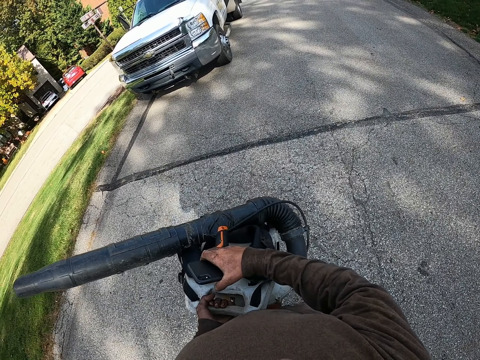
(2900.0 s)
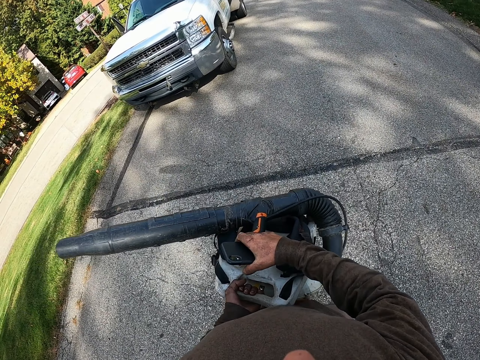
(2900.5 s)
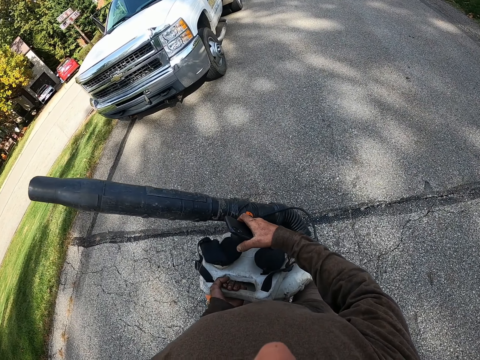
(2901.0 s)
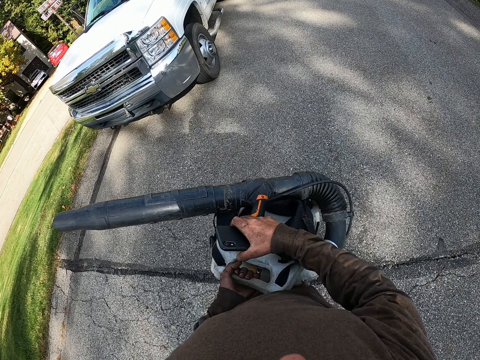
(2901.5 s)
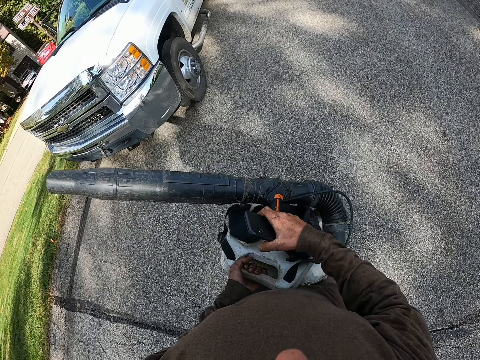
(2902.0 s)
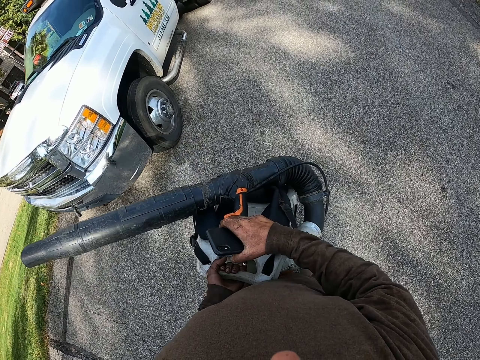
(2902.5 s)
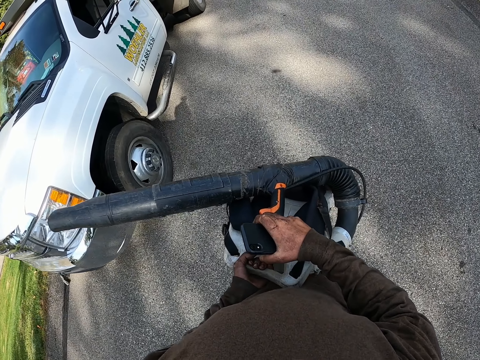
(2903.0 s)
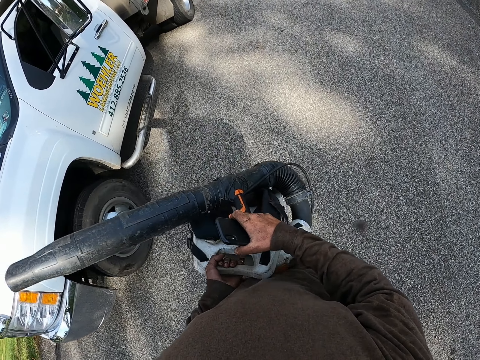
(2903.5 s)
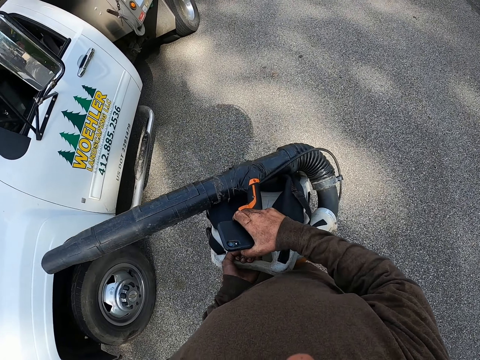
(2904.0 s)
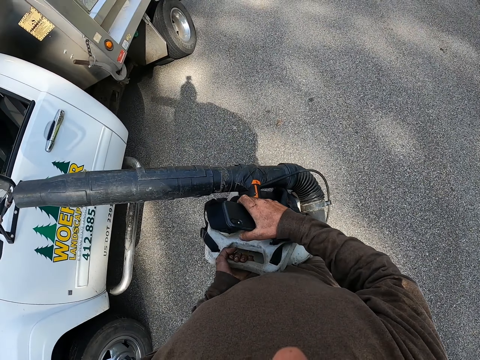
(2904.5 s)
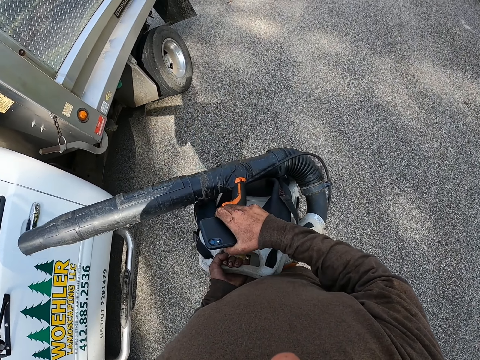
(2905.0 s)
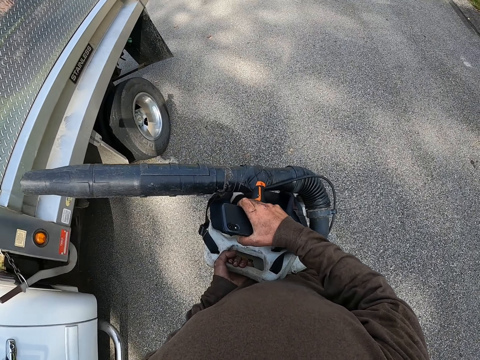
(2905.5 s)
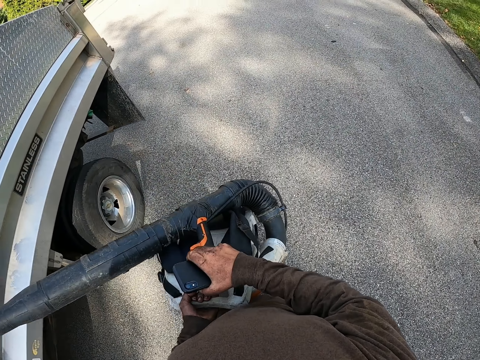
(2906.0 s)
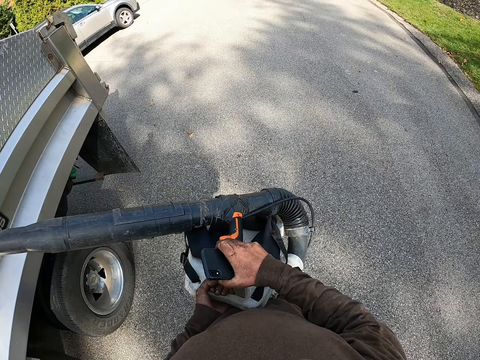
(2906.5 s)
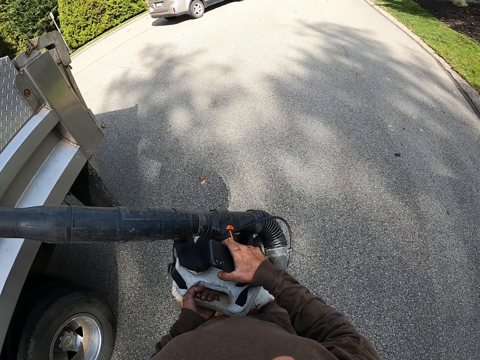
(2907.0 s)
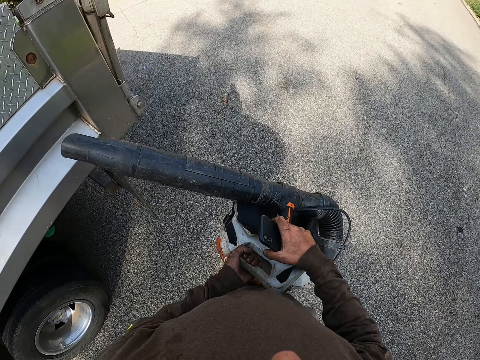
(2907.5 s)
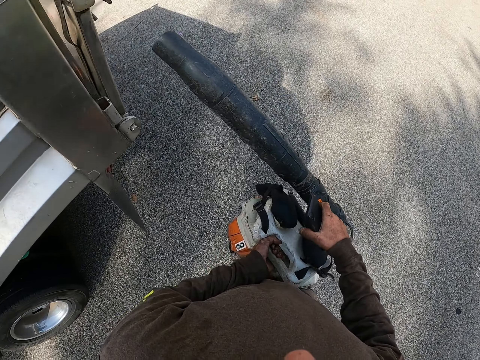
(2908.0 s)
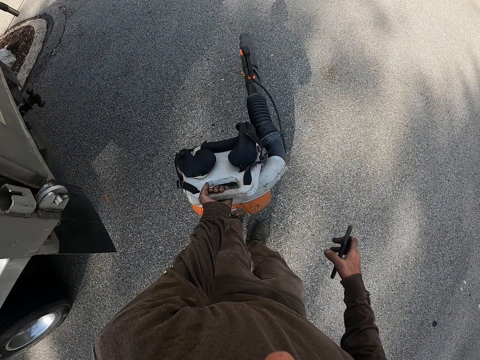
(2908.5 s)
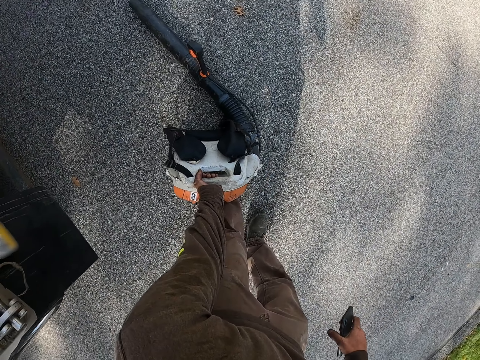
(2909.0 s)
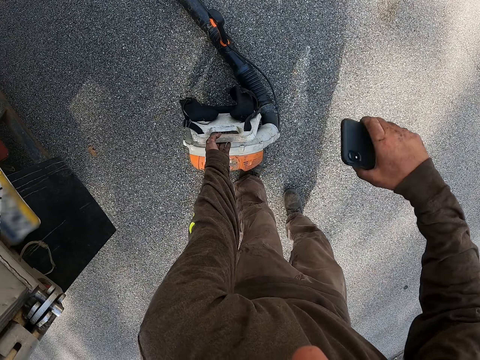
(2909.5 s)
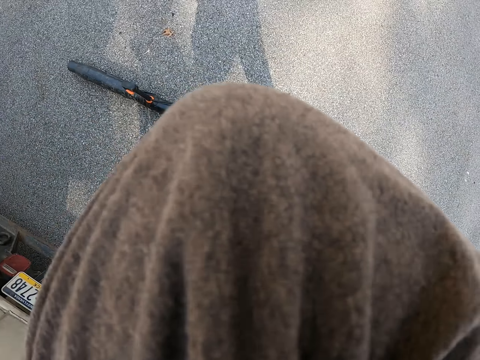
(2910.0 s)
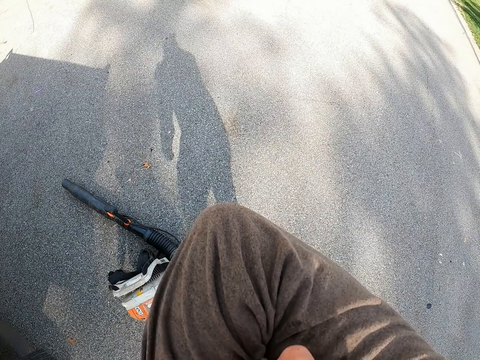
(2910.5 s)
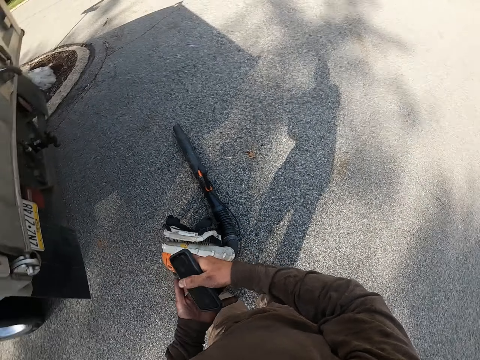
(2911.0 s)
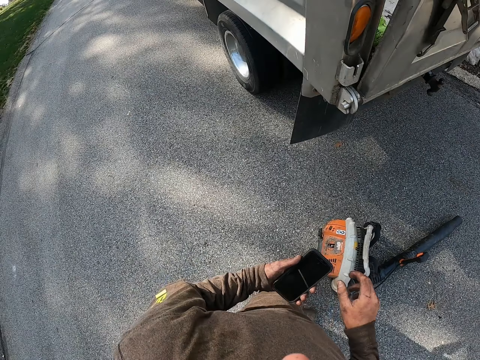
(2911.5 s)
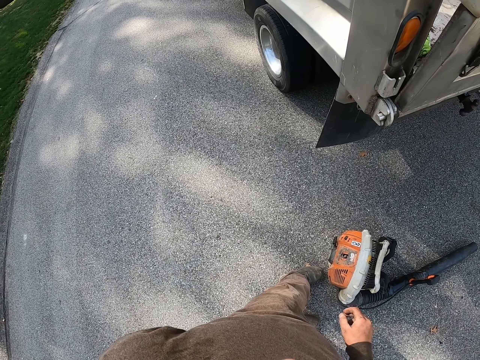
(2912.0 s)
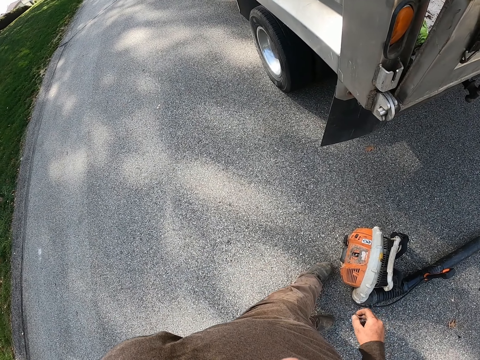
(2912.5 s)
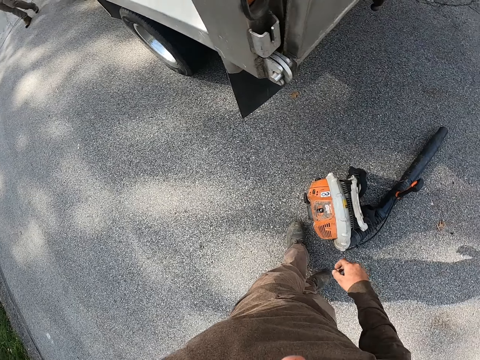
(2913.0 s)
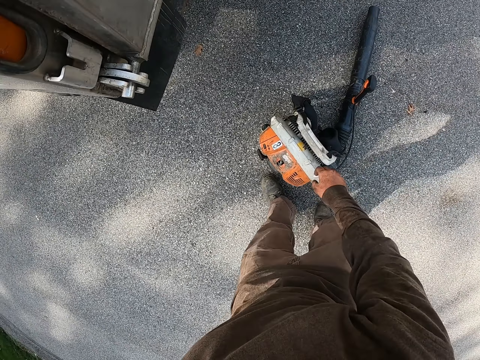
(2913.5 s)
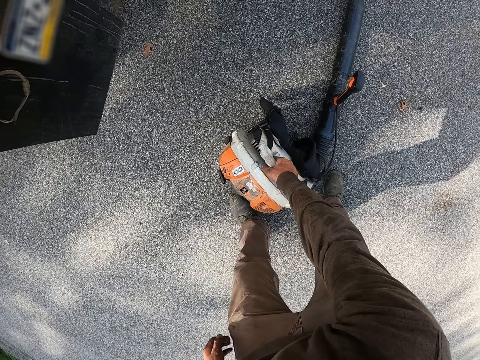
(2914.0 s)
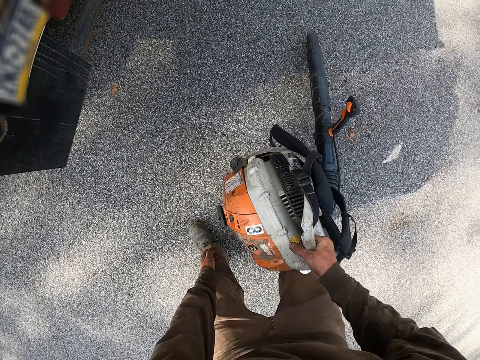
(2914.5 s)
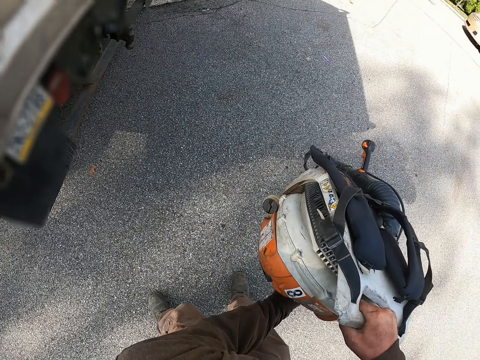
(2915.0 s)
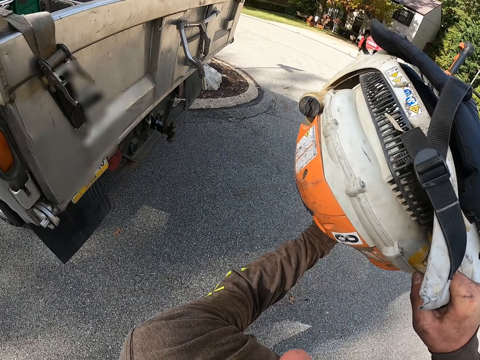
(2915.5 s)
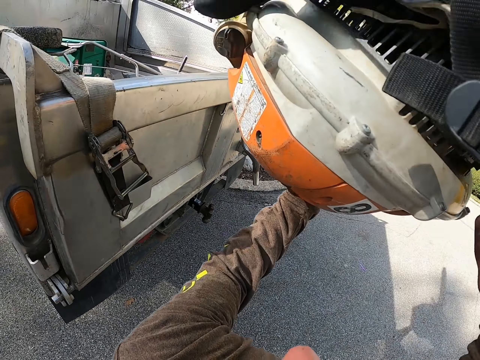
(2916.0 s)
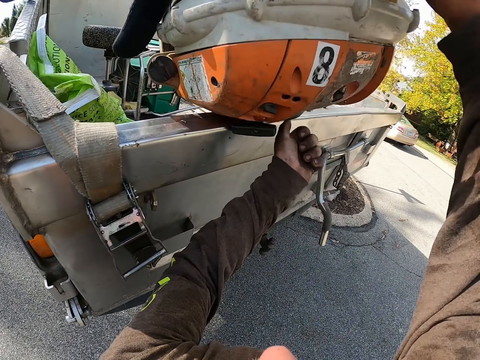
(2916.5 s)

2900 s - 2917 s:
The camera wearer carries a vacuum backpack or leaf blower with both hands. He walks ahead. He walks ahead again. He places the vacuum backpack on the ground. He lifts his right arm and touches something. He holds the phone with his left hand and puts the phone in a pocket. He looks around. He picks up the leaf blower from the ground. He carries the vacuum backpack with both hands.

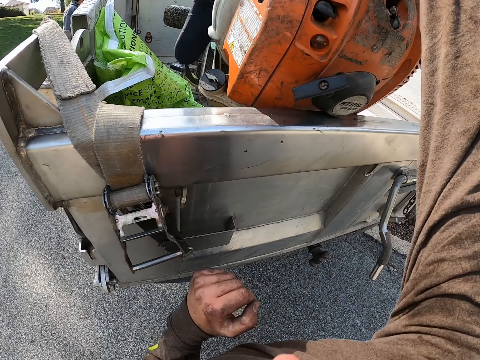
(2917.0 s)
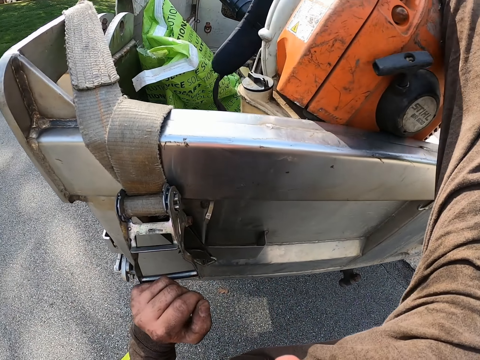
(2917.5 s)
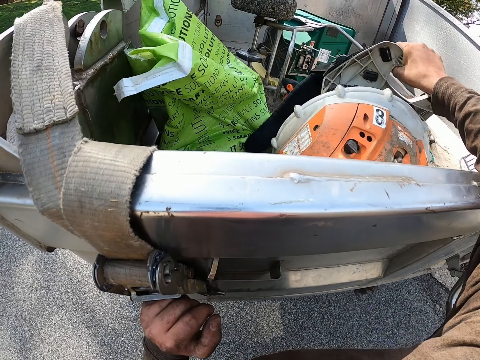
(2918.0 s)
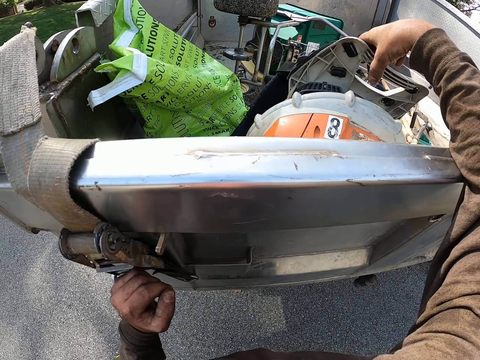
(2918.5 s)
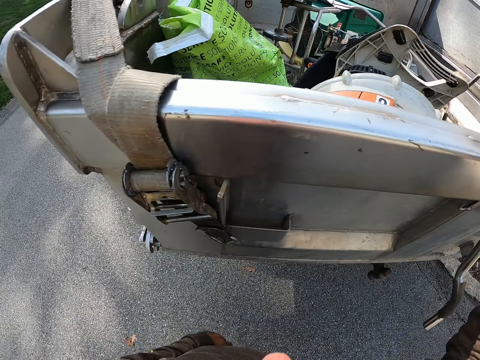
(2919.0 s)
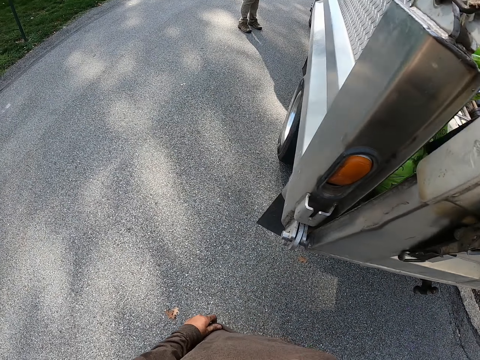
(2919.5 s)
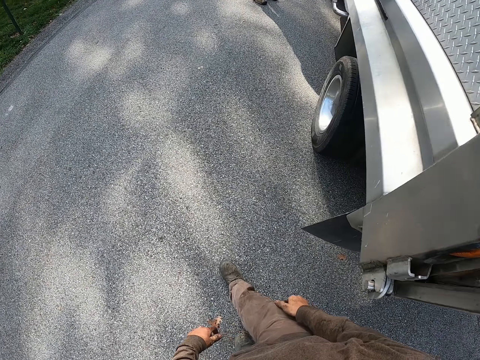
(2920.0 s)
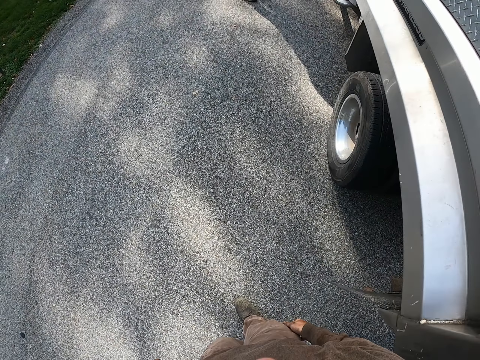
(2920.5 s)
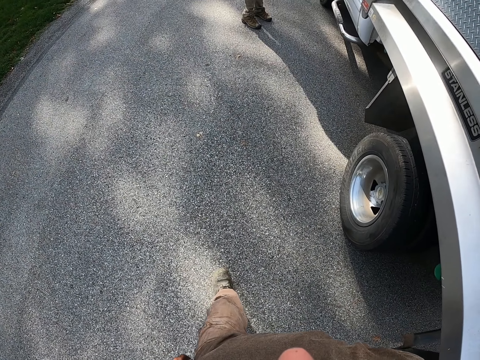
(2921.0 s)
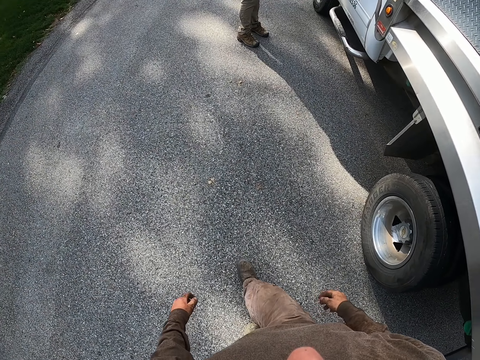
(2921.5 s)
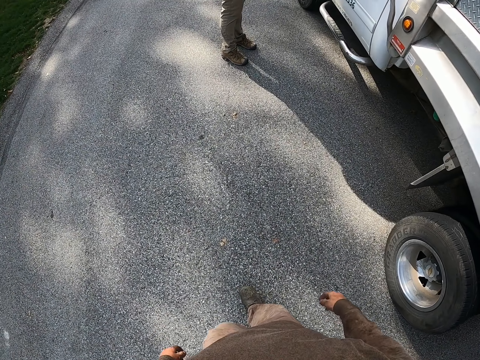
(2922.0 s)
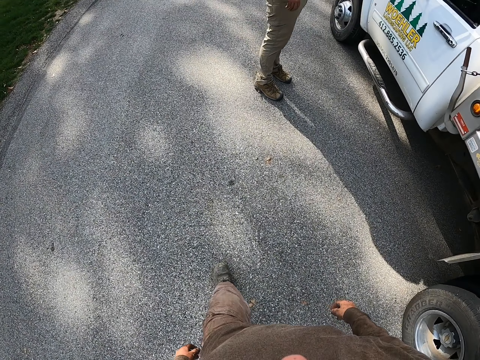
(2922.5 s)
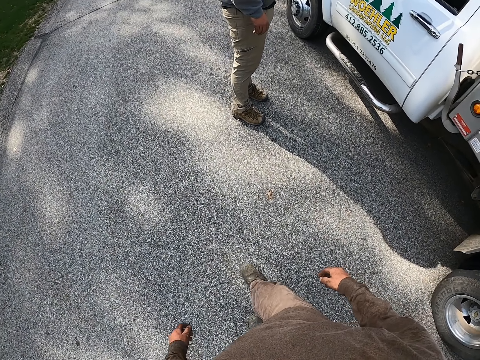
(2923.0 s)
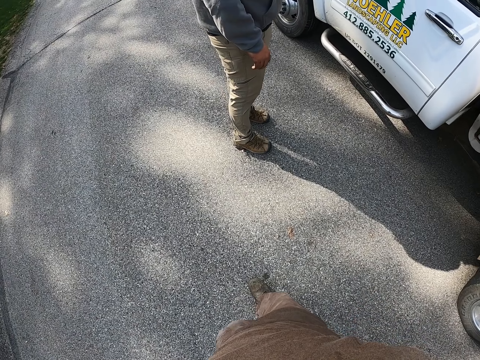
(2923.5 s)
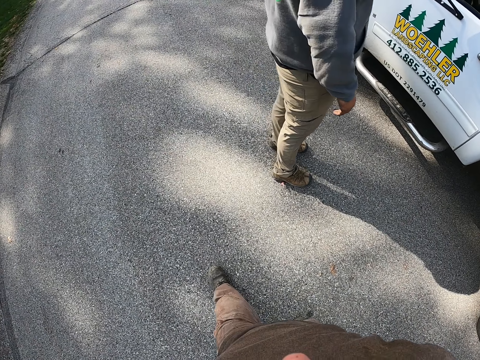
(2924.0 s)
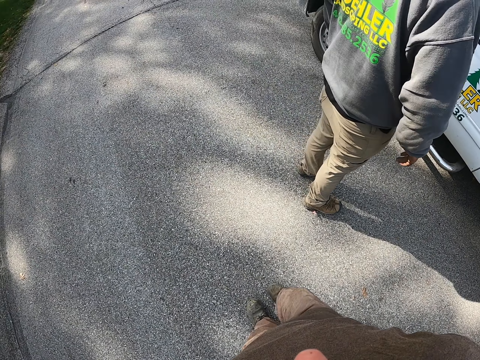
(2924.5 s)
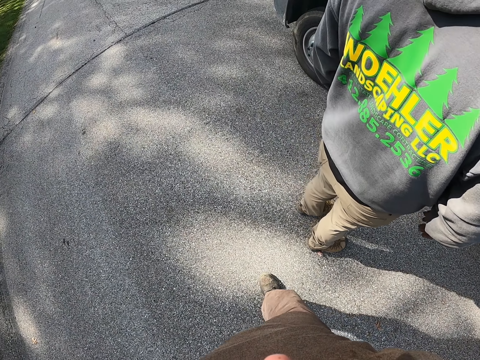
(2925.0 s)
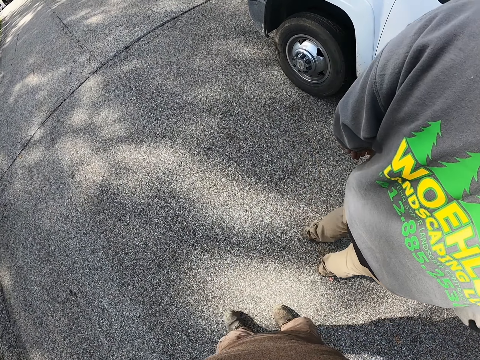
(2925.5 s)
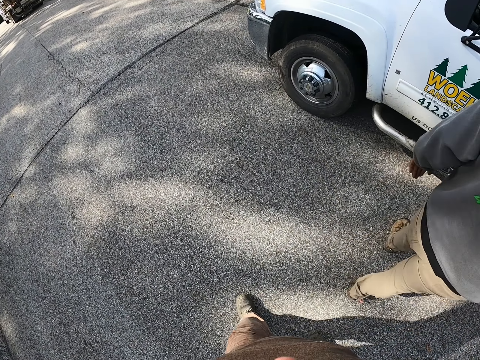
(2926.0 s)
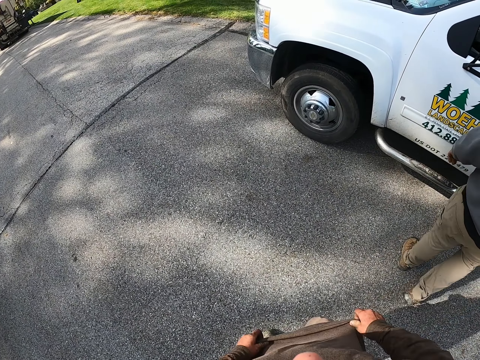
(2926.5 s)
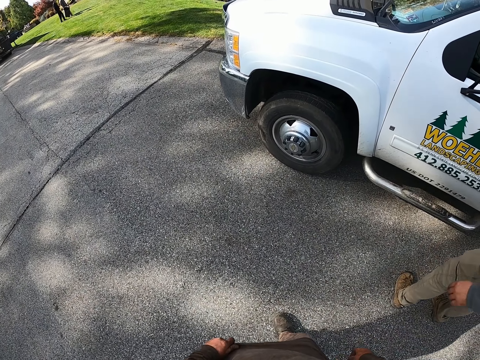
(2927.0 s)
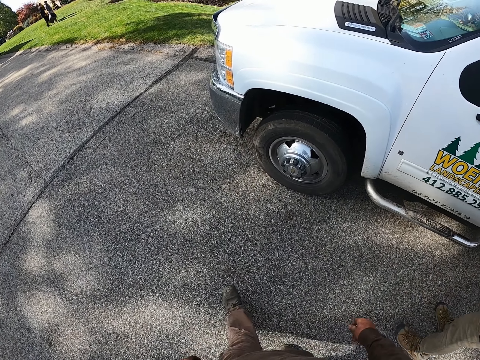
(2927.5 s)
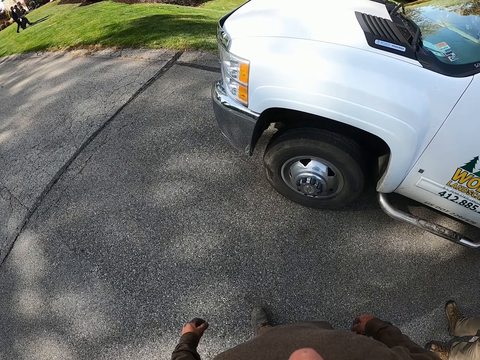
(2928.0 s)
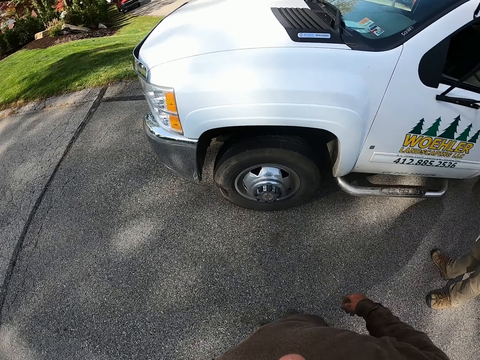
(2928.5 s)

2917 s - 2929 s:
The camera wearer puts the leaf blower in a pickup tail body with the right hand. They walk ahead repeatedly. A man walks to the pickup truck. The camera wearer walks ahead.
